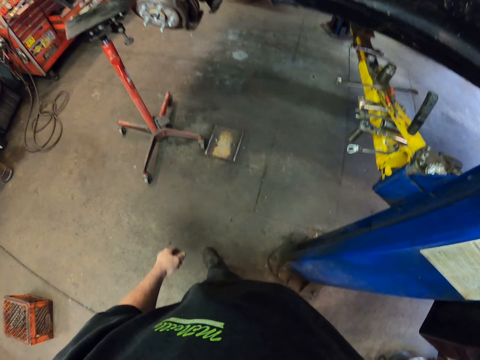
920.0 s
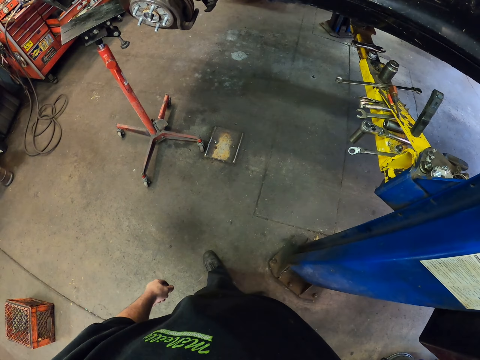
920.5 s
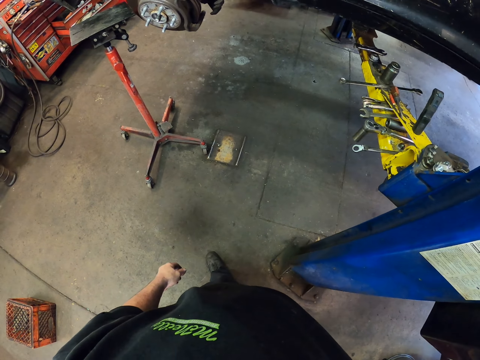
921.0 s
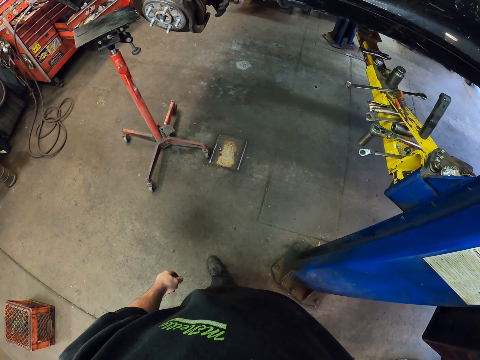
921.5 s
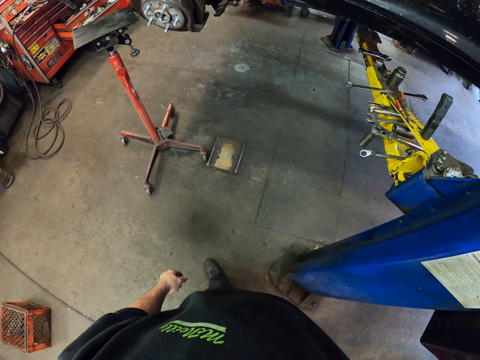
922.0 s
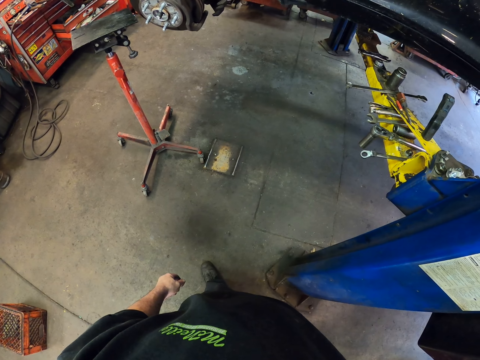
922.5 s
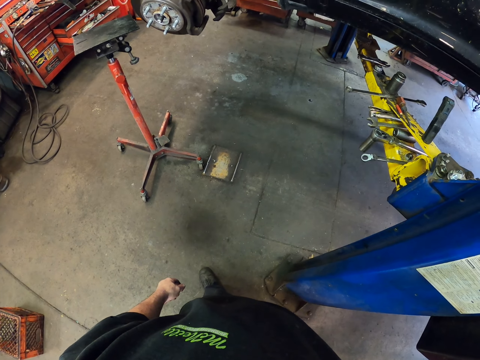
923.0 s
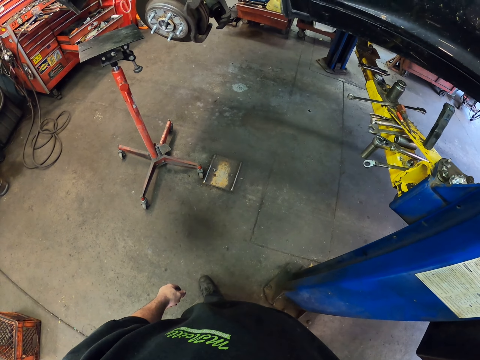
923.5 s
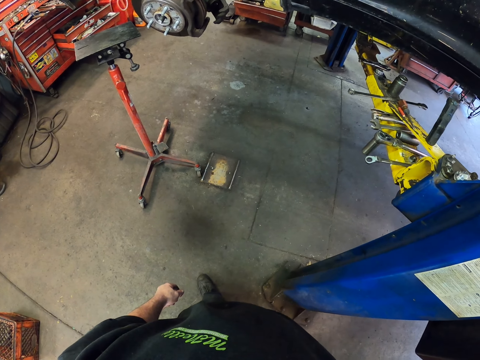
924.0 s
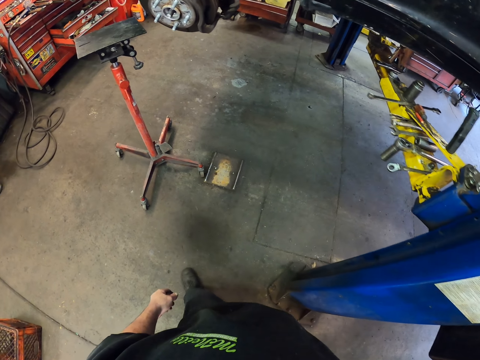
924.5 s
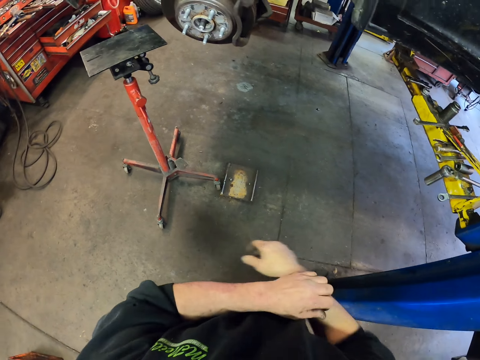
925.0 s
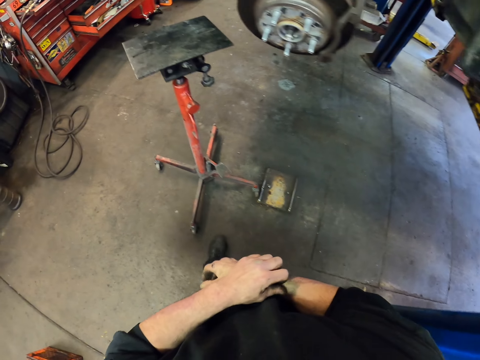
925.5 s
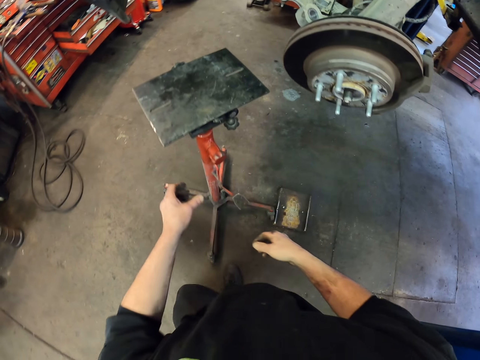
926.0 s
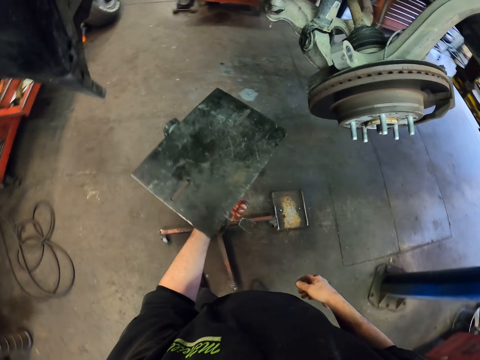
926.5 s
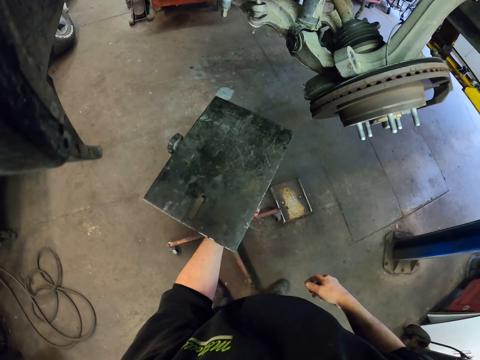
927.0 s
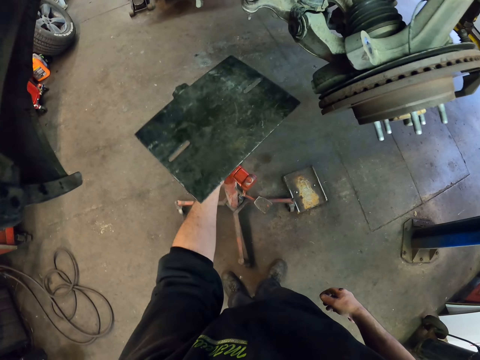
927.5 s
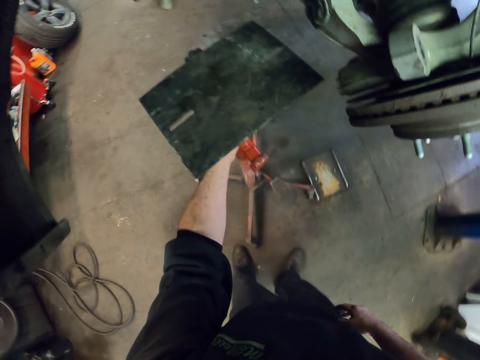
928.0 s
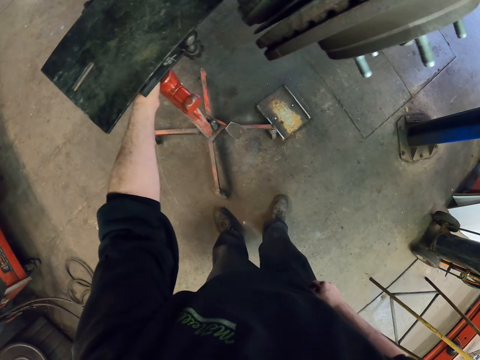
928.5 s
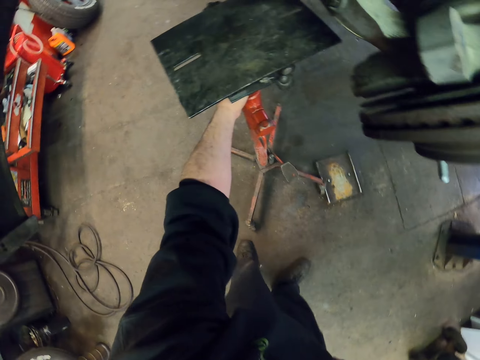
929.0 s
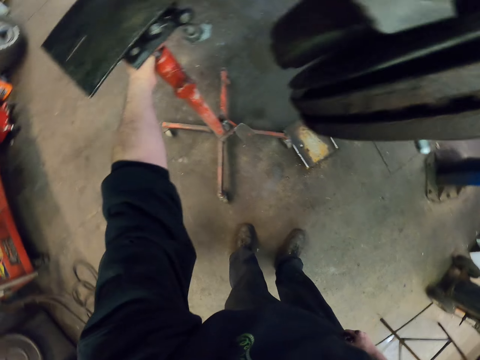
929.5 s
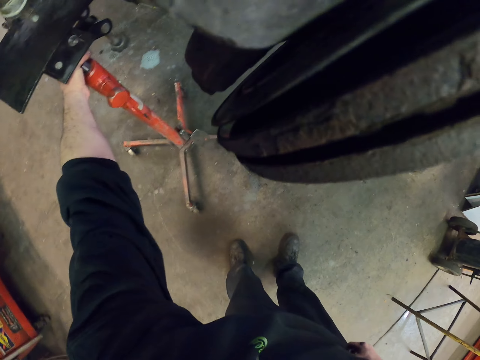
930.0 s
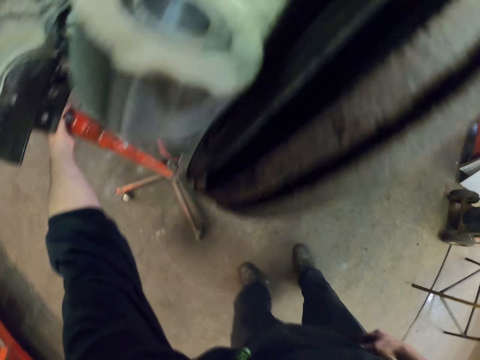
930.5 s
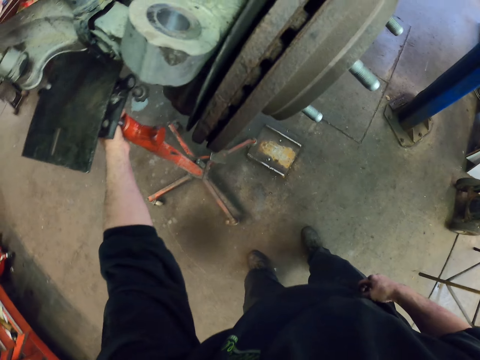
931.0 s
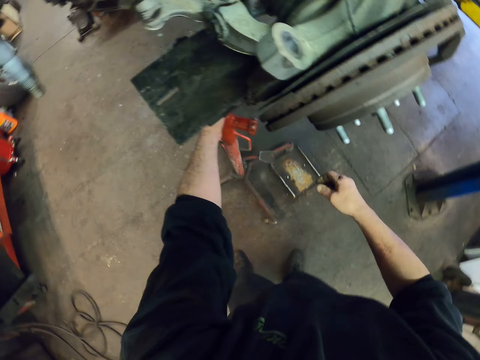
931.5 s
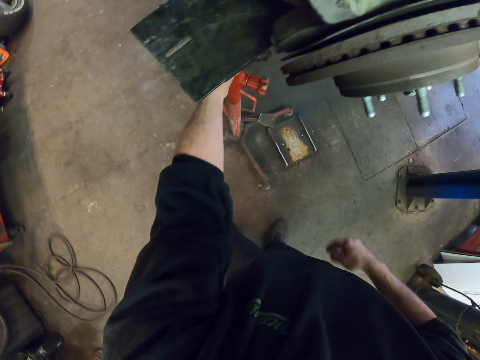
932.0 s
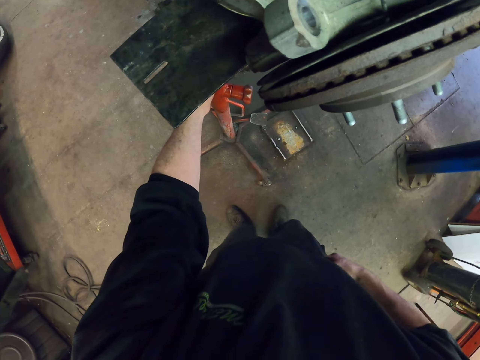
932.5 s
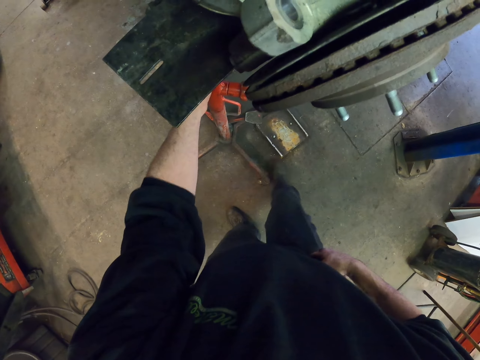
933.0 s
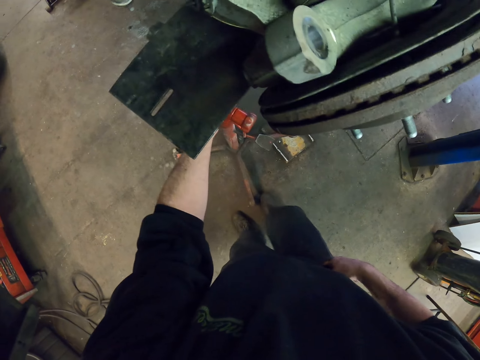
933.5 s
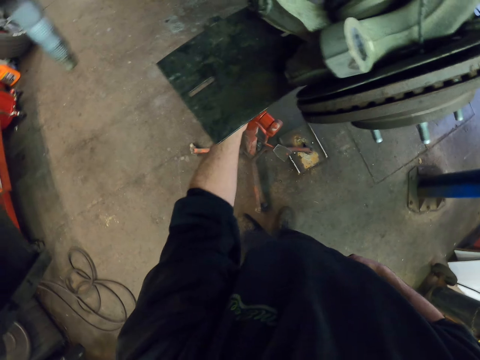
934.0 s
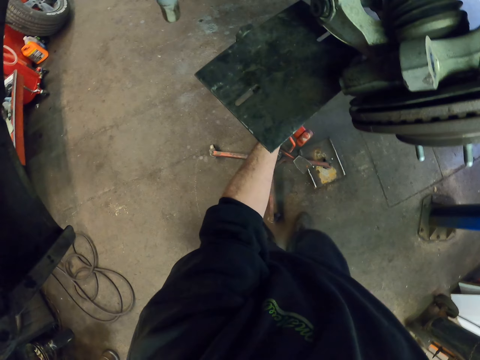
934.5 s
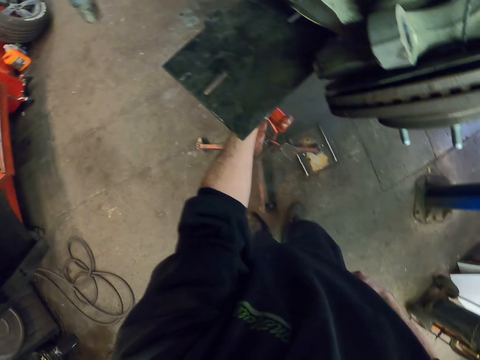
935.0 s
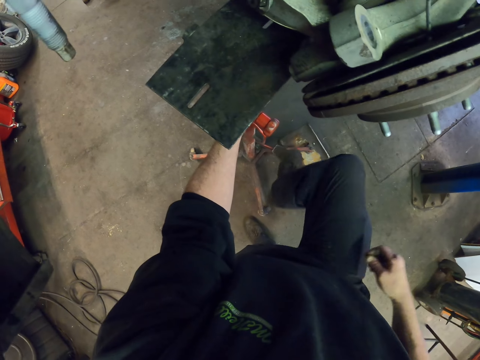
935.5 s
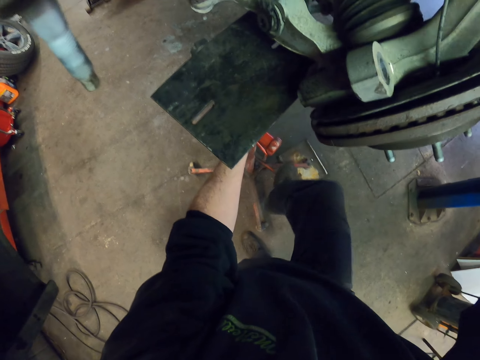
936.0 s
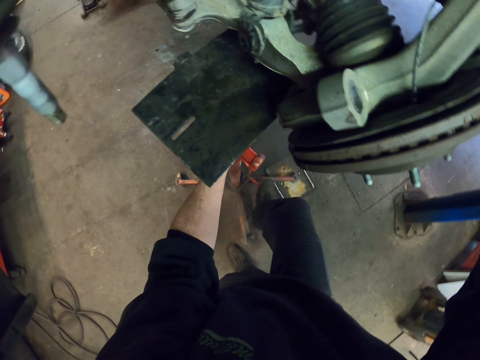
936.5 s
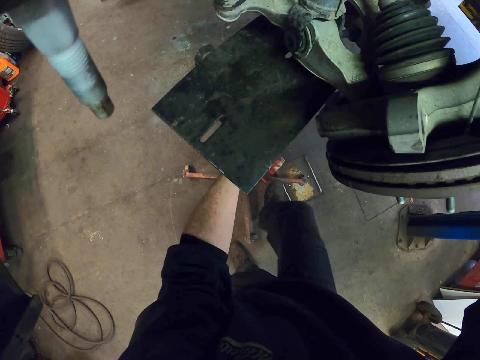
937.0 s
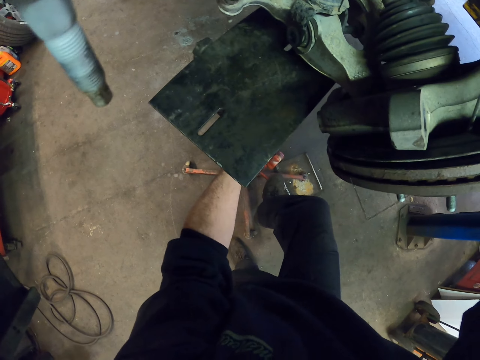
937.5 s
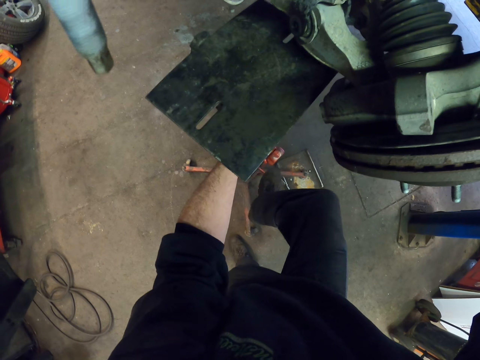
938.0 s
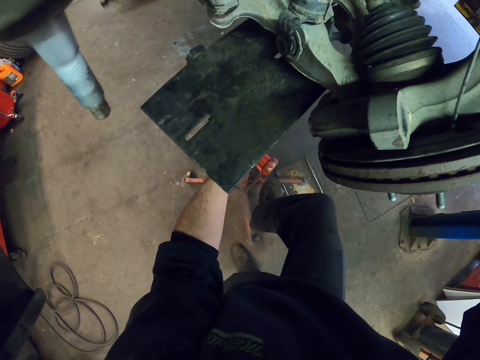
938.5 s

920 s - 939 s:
The camera wearer lifts the car on the lifter. He rubs his hand on his way to the jack under the car. He pushes the jack under the car. He does something. He adjusts the jack under the car control arms. He pumps the jack up.

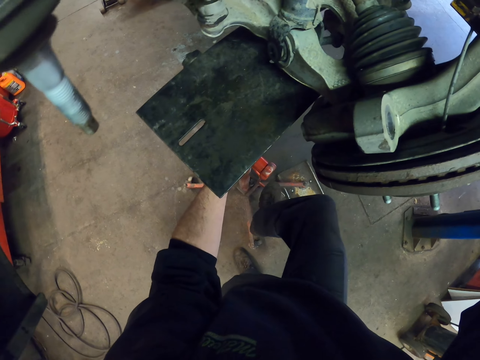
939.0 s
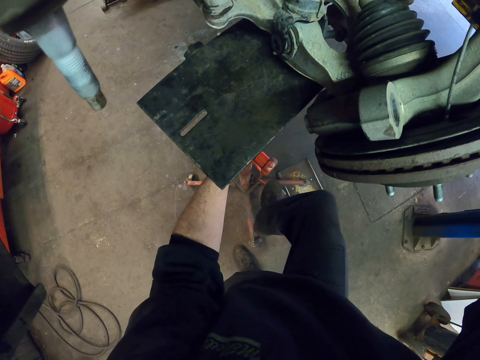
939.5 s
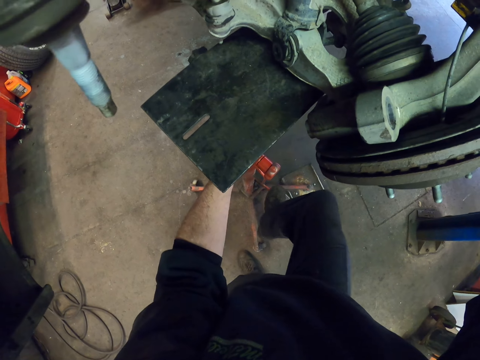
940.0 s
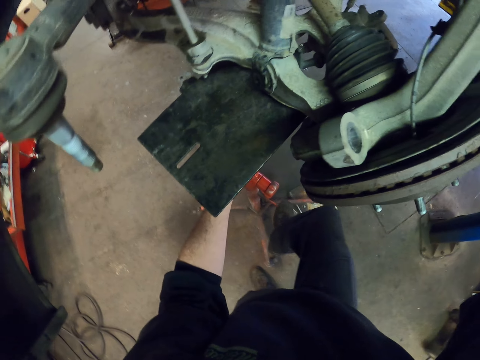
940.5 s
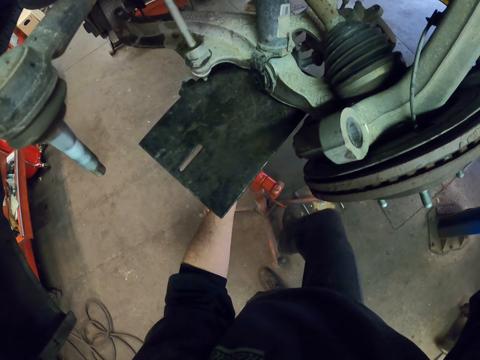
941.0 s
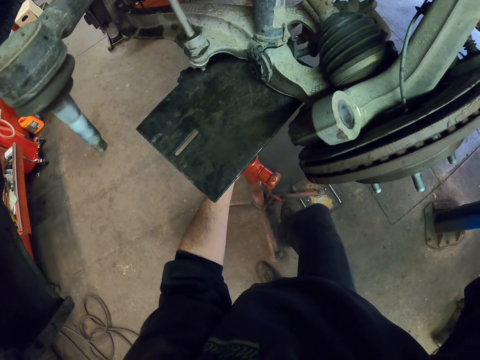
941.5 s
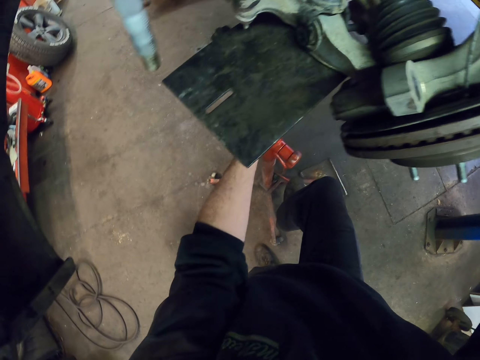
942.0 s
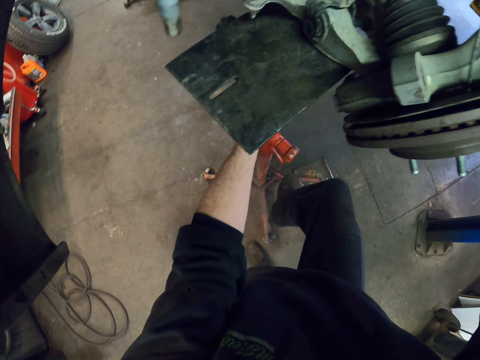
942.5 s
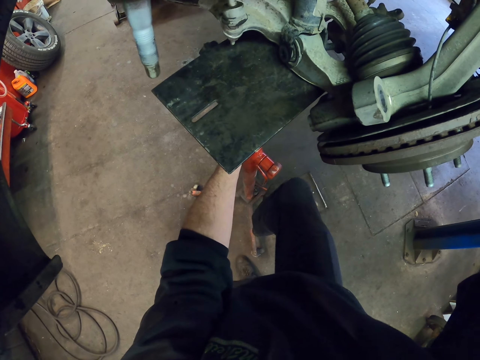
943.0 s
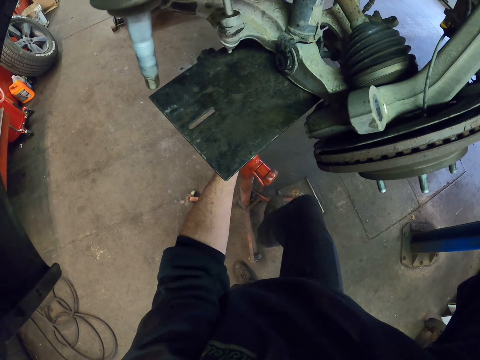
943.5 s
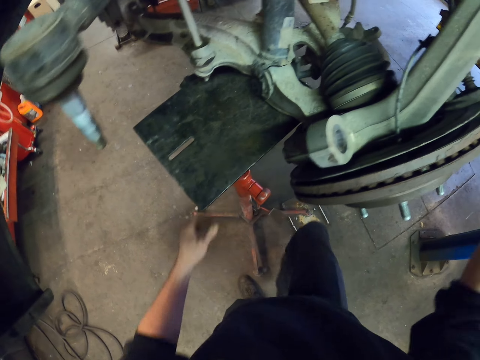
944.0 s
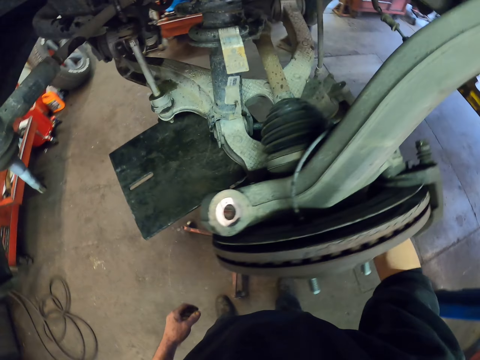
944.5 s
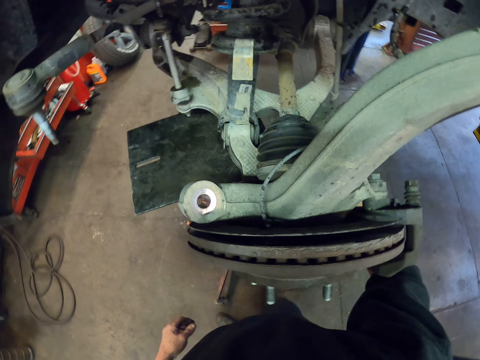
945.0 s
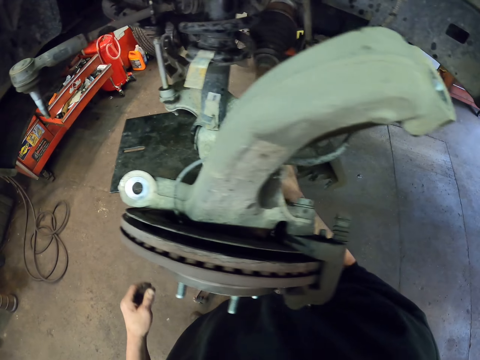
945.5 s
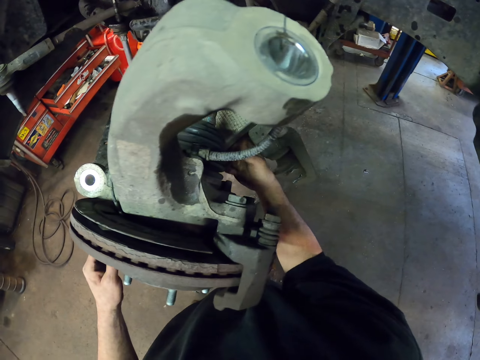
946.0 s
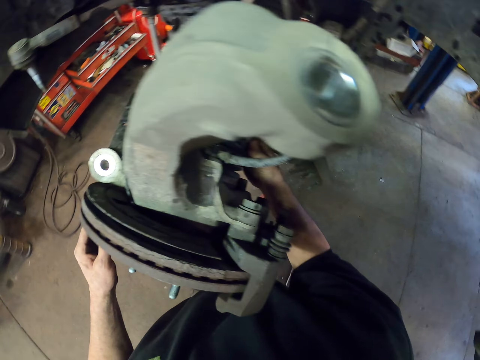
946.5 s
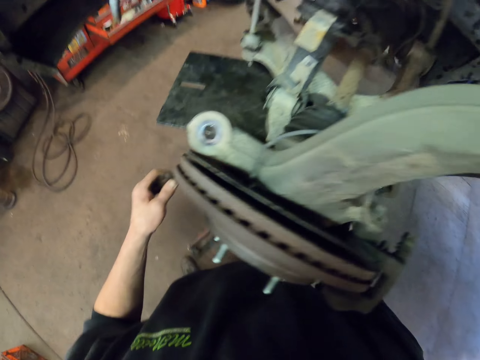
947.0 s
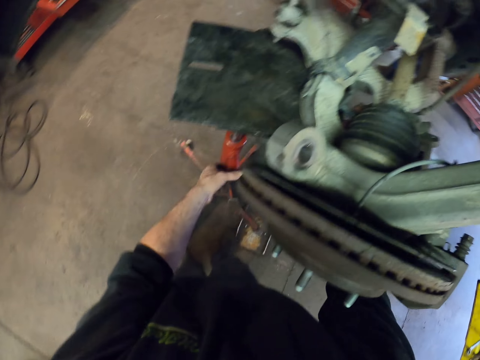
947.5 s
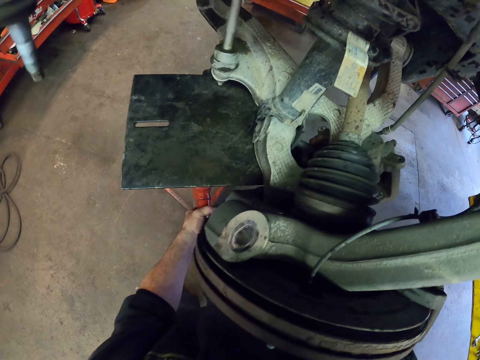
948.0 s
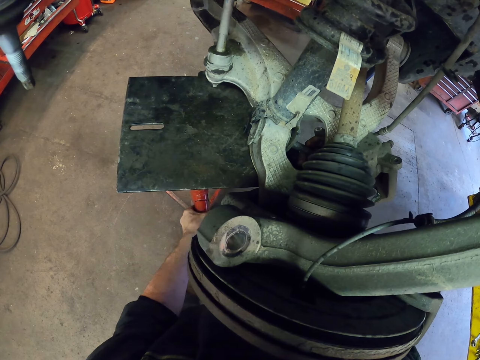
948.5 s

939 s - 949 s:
The camera wearer positions the jack under the car. They fix something.
